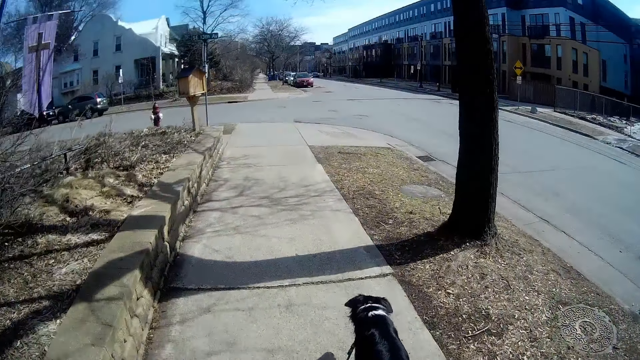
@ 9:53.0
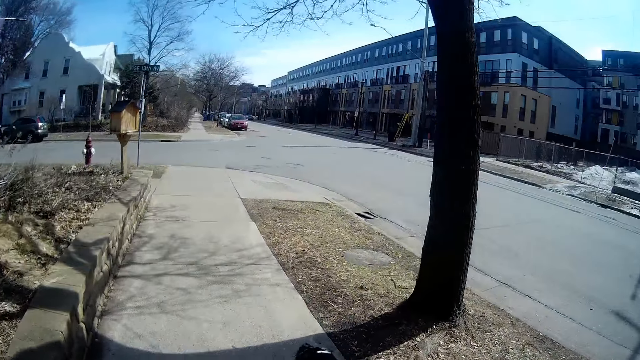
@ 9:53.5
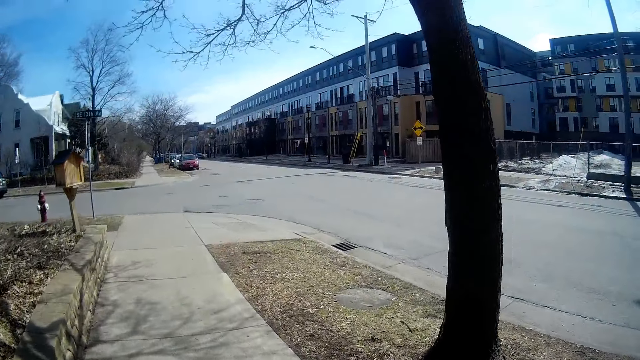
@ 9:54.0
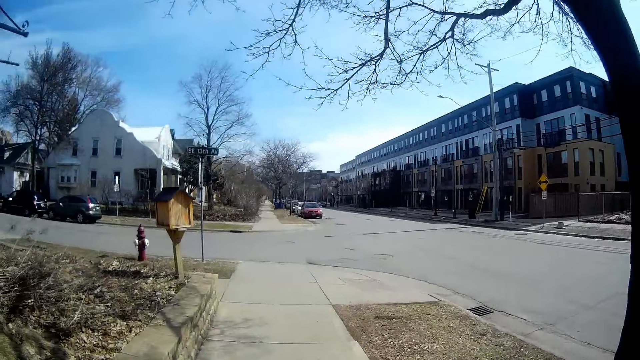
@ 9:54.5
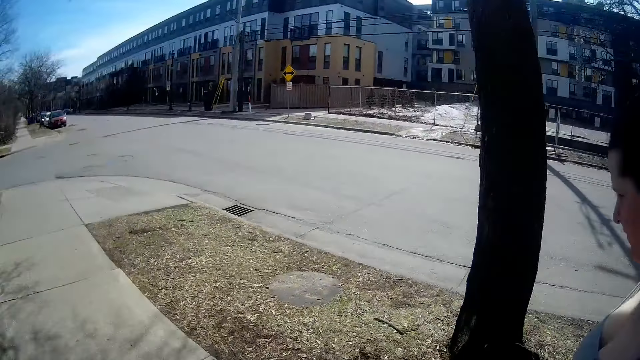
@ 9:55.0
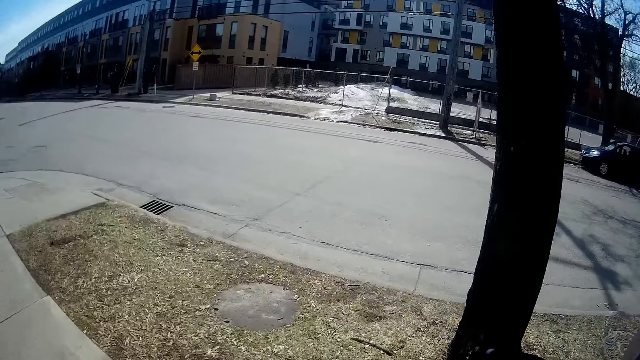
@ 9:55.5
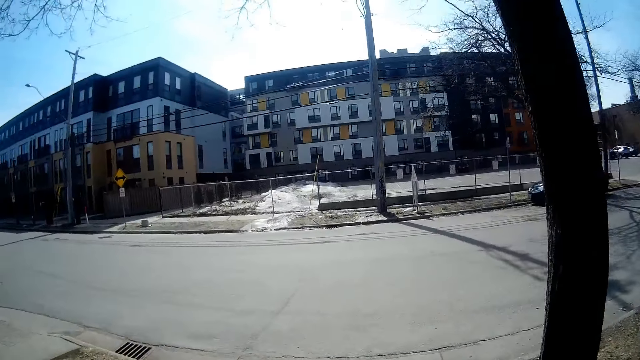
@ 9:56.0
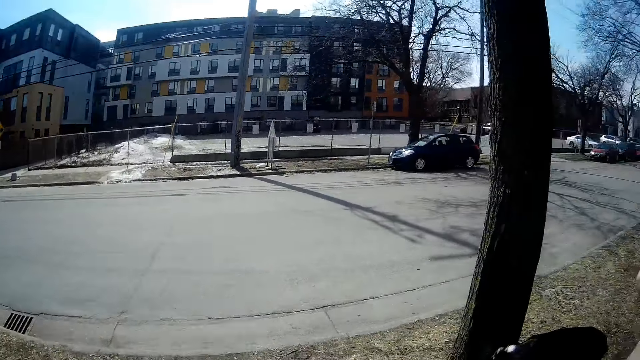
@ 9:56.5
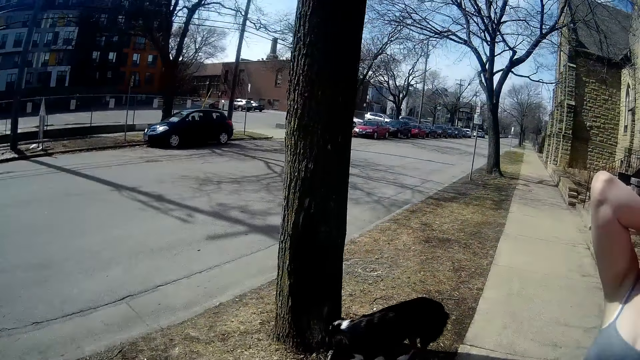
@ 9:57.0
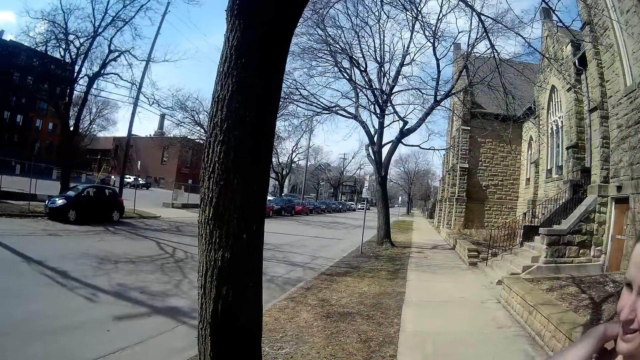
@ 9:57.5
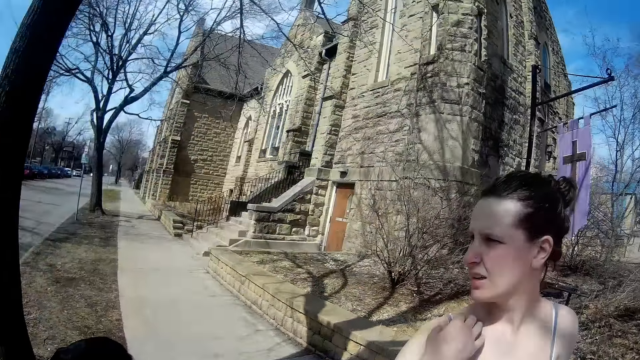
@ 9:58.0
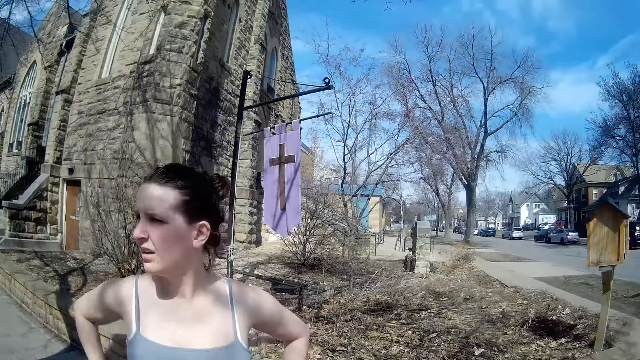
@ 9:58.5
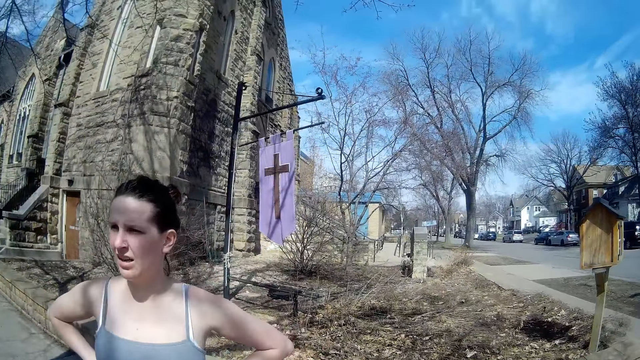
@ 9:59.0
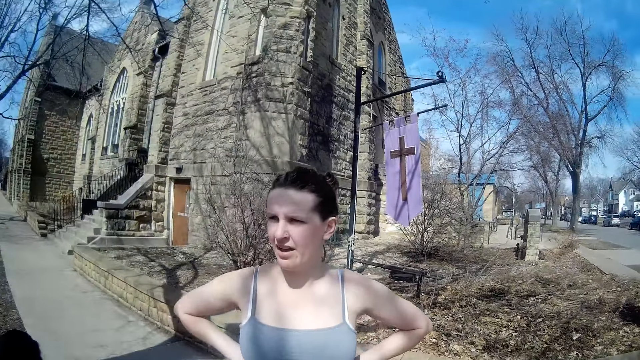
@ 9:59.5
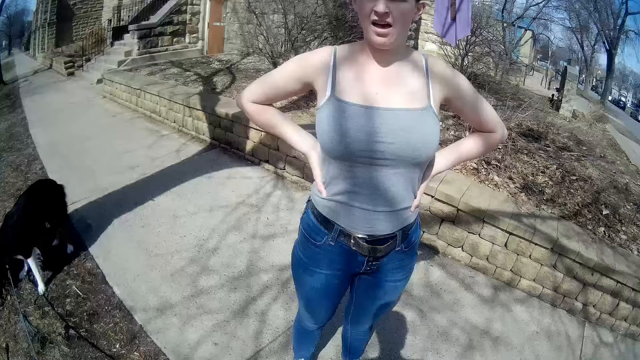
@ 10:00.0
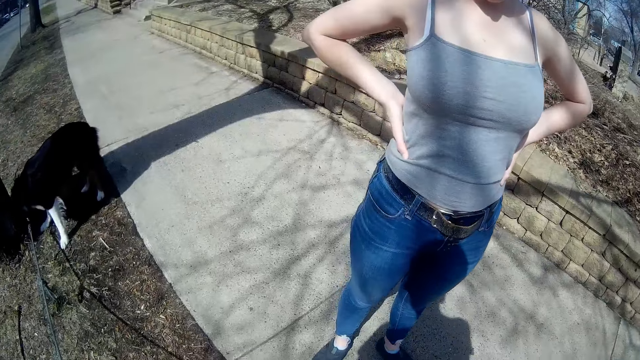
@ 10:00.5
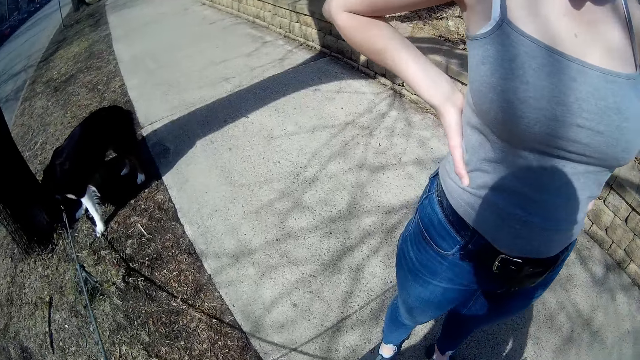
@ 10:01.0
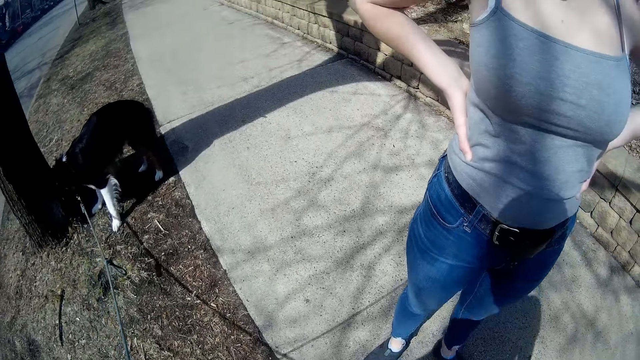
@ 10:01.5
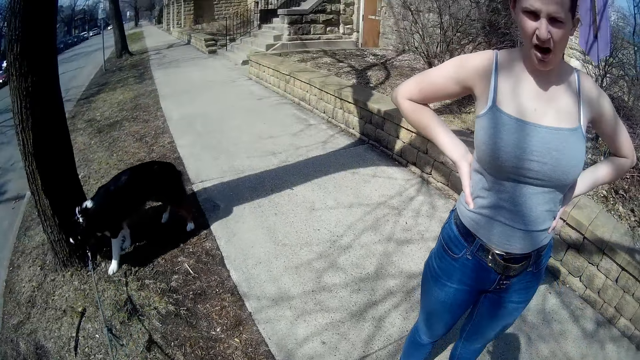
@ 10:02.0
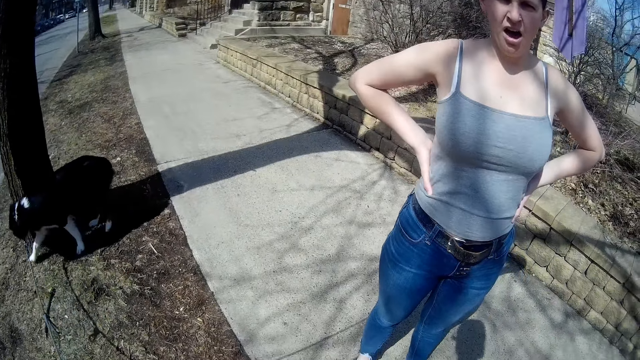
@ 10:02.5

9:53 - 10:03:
The camera wearer turns around. They look around. A lady moves a hand and holds her waist.

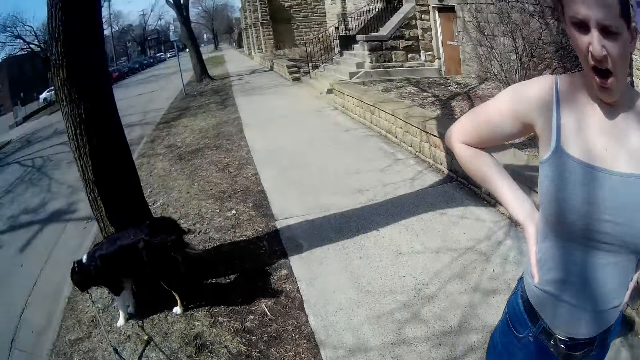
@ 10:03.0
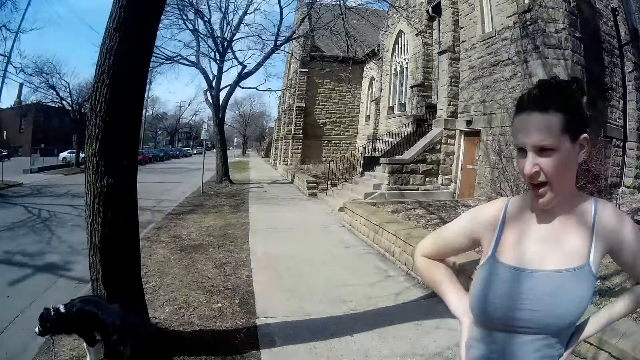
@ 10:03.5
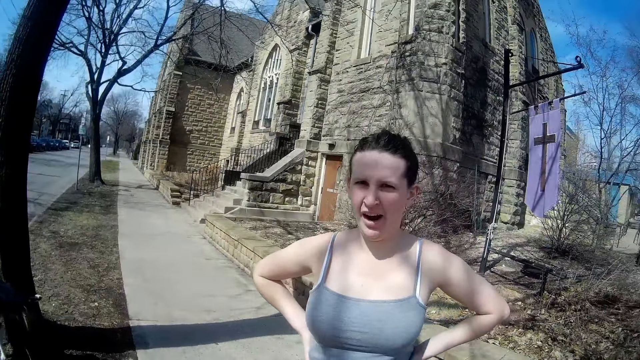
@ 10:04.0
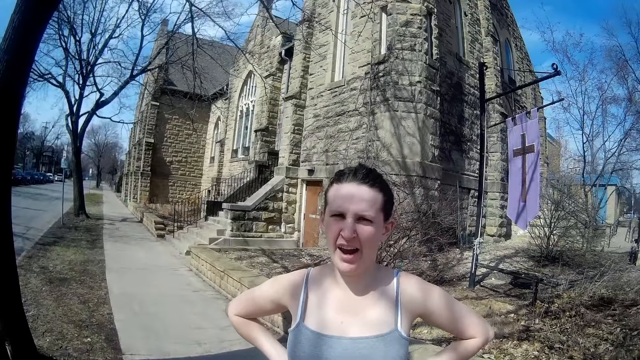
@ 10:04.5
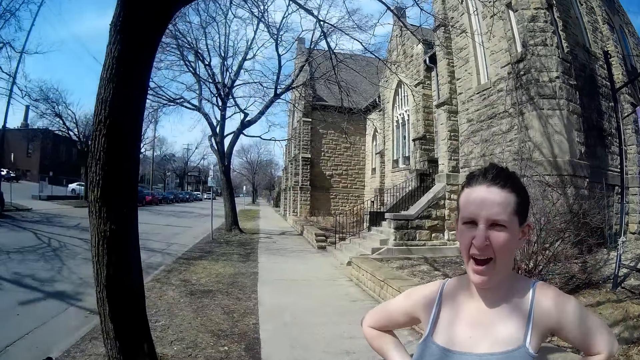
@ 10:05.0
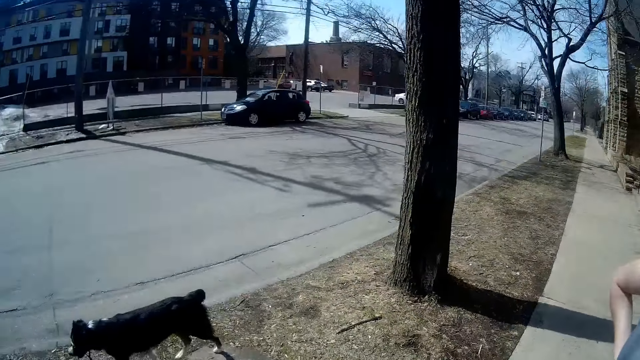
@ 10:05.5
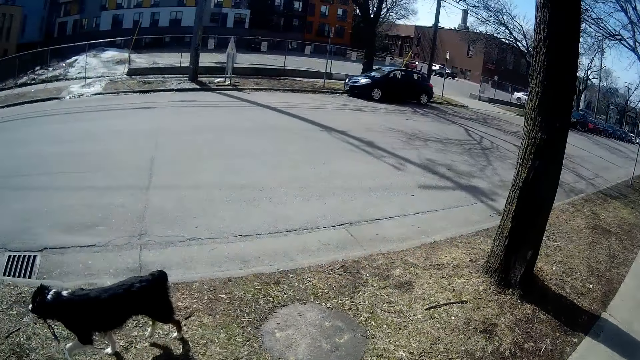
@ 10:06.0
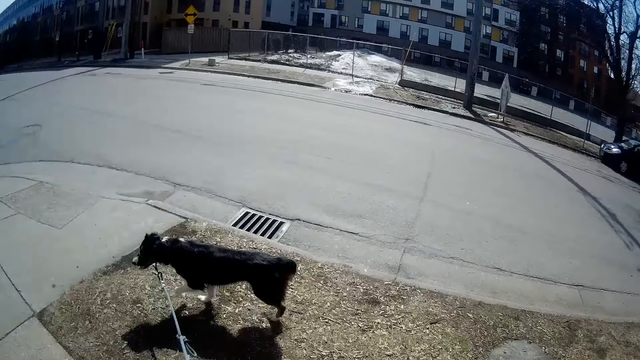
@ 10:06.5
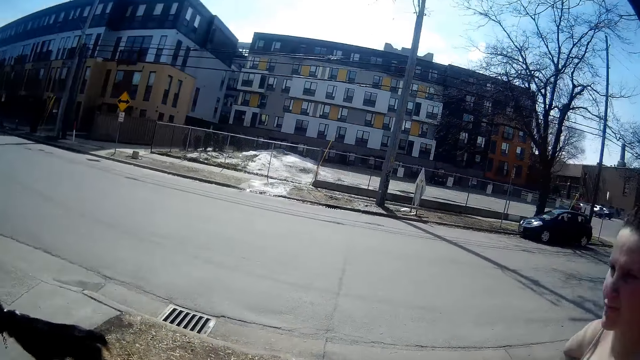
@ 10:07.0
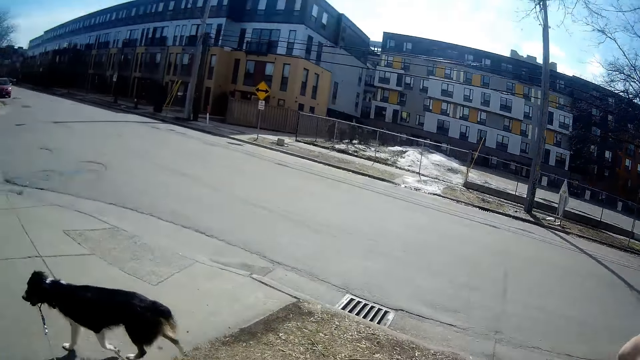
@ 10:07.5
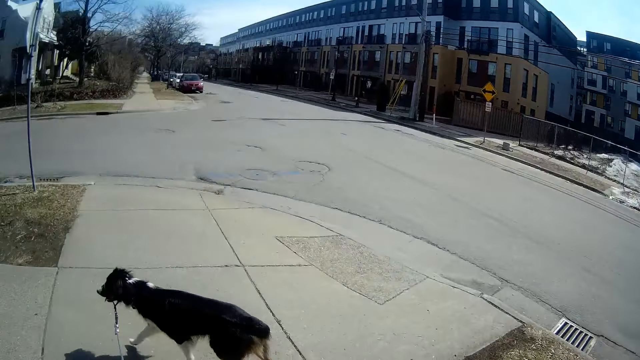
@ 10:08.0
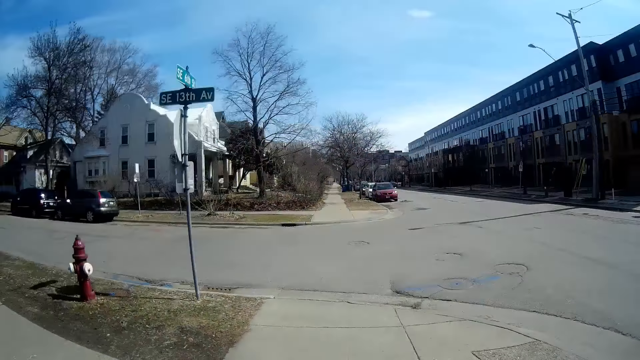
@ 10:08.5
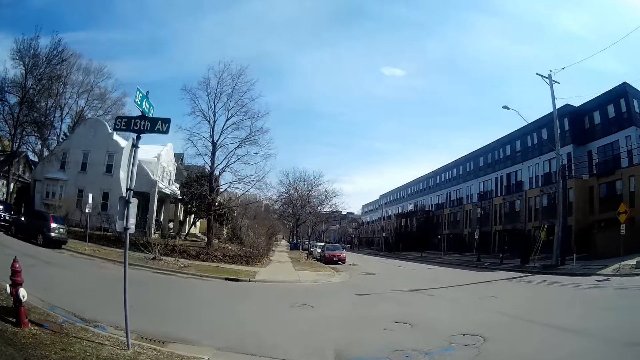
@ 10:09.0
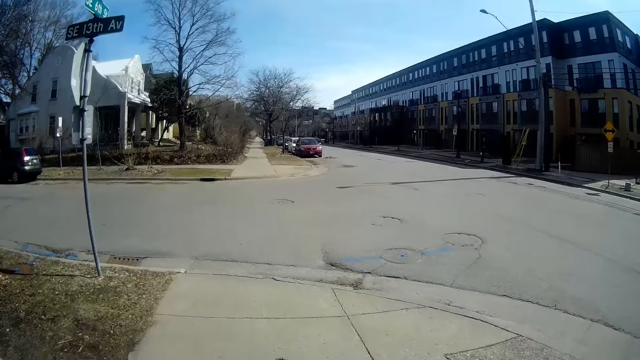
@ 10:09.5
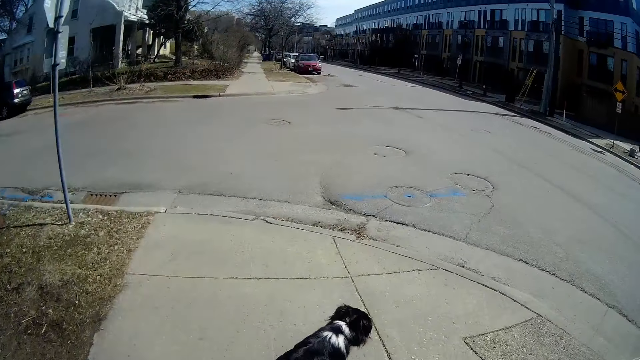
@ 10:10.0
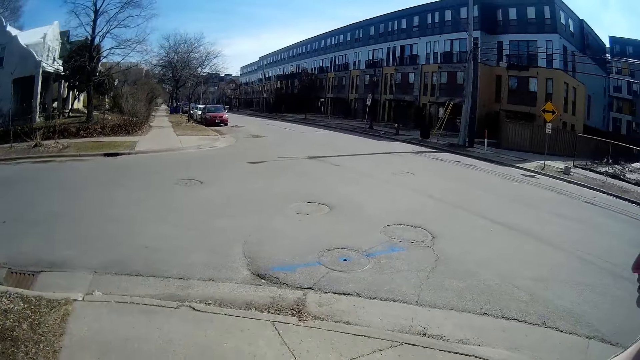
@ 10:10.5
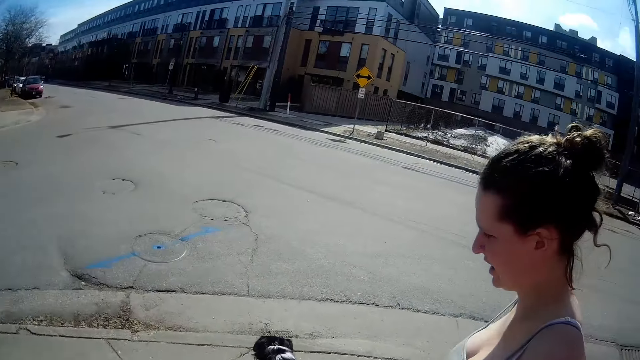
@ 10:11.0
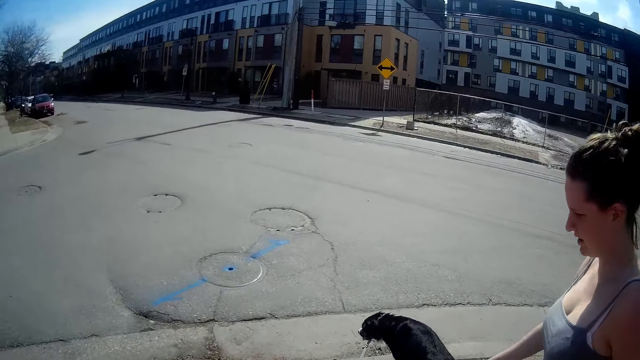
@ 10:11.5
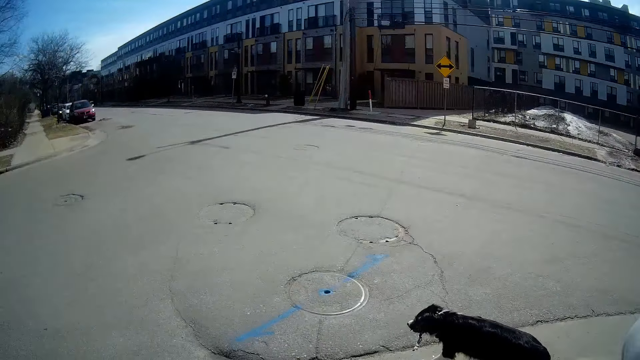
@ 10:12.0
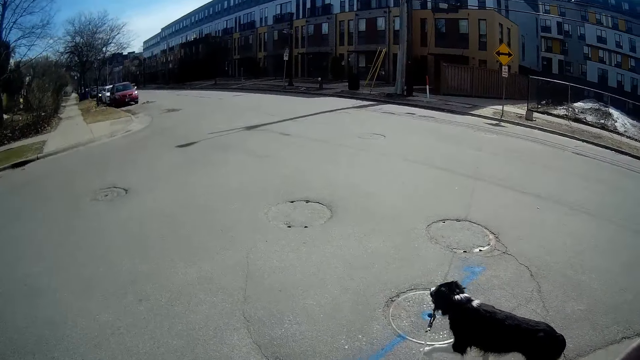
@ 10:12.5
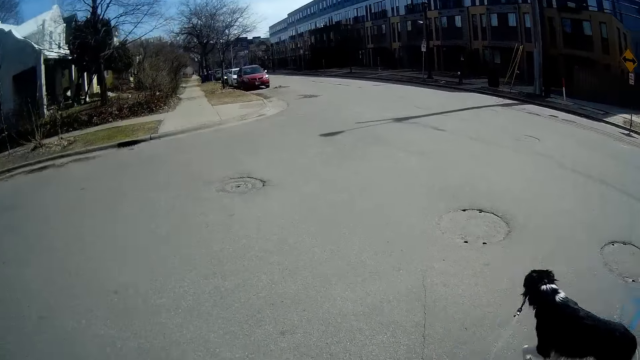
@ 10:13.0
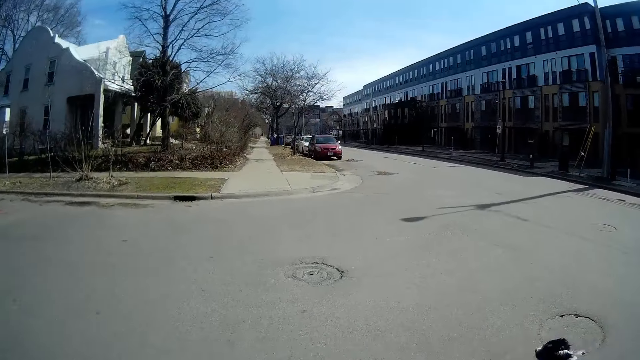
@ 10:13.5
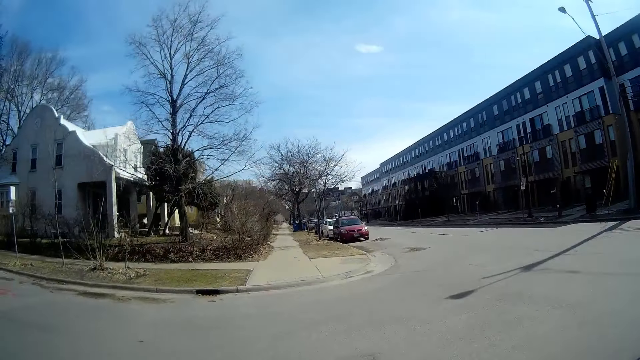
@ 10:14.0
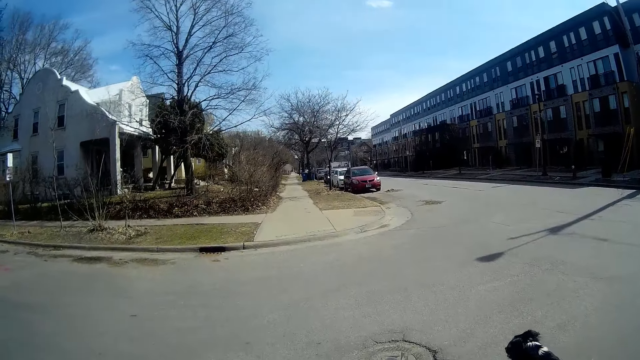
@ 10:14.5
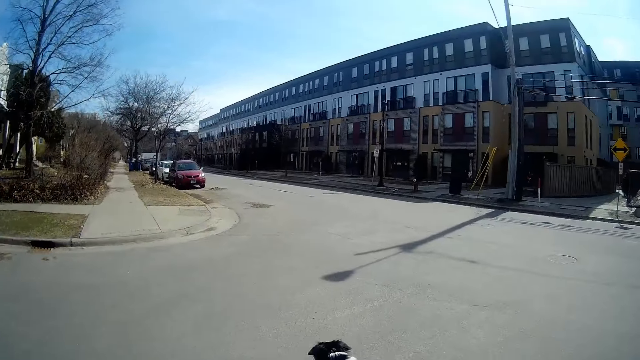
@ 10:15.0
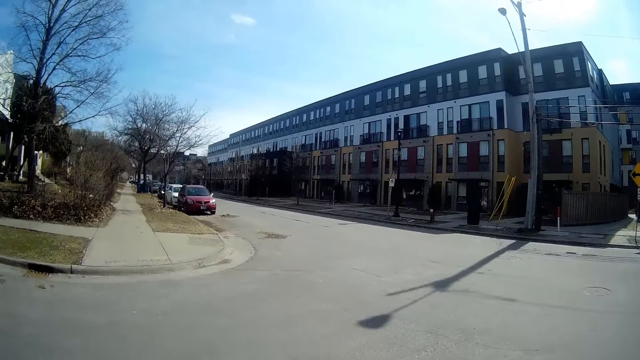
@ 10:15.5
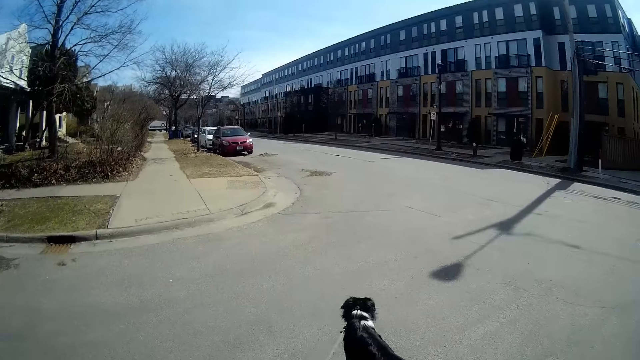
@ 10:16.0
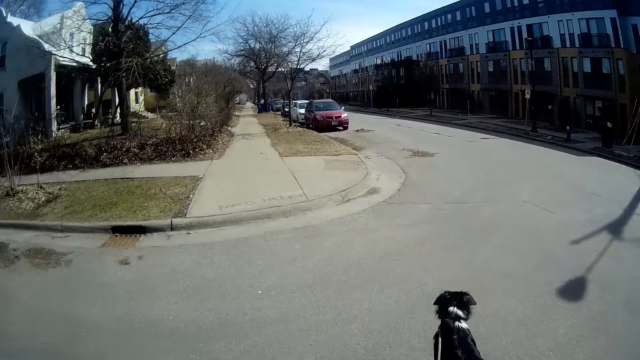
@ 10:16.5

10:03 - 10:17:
The camera wearer walks around. A lady walks around. The camera wearer walks a dog.
